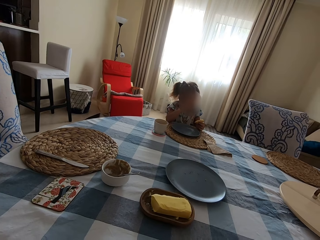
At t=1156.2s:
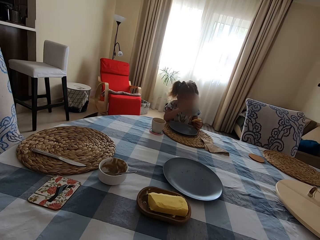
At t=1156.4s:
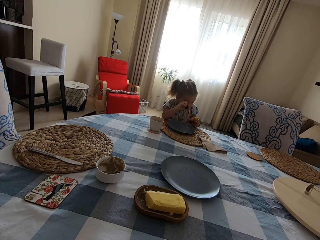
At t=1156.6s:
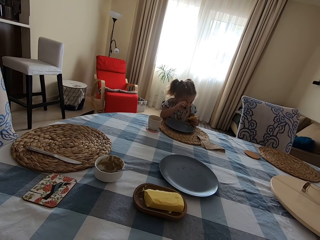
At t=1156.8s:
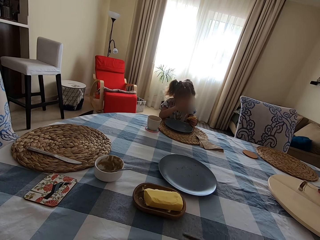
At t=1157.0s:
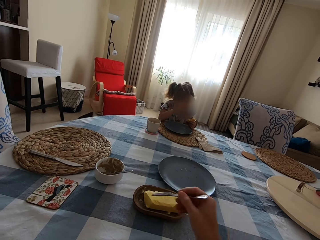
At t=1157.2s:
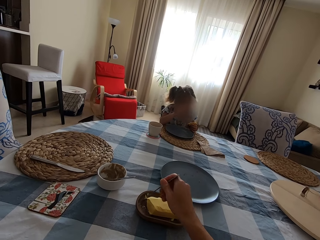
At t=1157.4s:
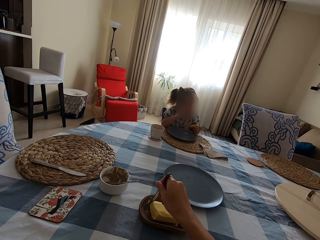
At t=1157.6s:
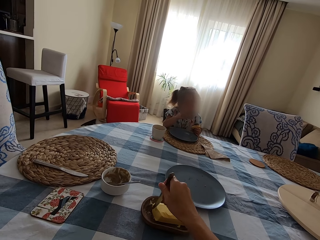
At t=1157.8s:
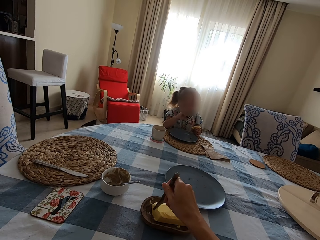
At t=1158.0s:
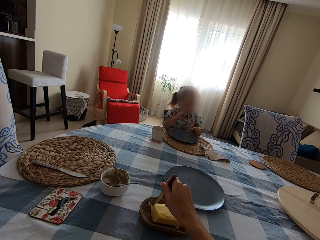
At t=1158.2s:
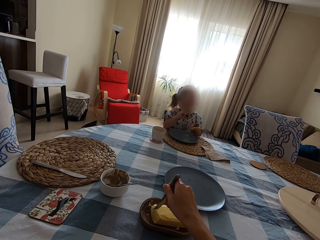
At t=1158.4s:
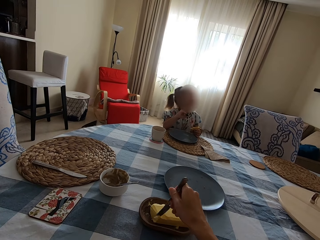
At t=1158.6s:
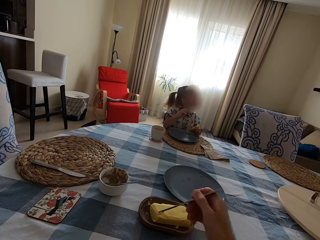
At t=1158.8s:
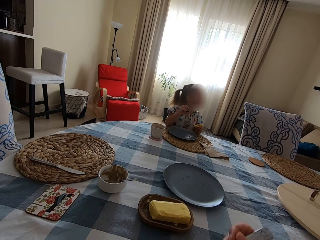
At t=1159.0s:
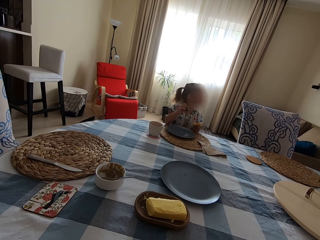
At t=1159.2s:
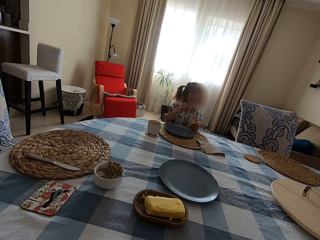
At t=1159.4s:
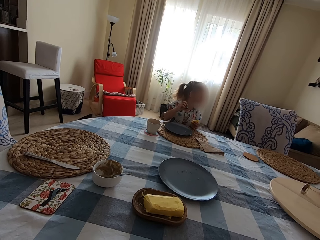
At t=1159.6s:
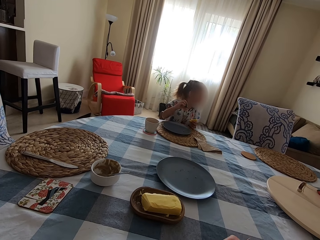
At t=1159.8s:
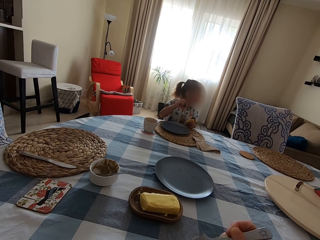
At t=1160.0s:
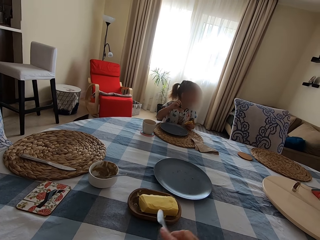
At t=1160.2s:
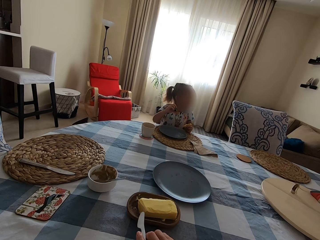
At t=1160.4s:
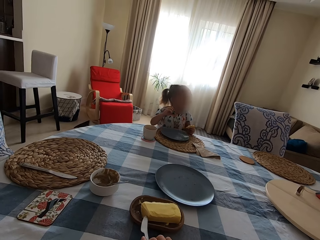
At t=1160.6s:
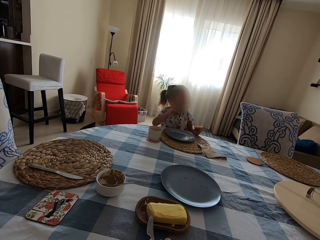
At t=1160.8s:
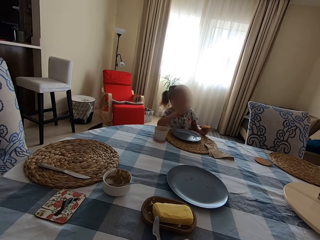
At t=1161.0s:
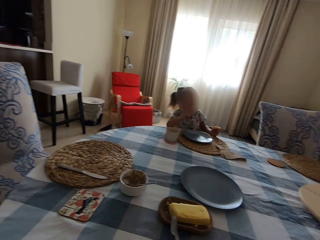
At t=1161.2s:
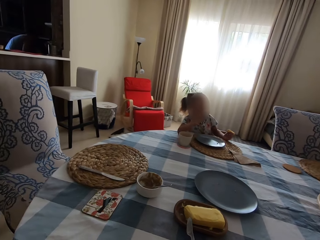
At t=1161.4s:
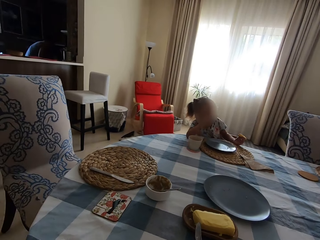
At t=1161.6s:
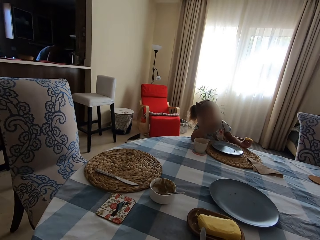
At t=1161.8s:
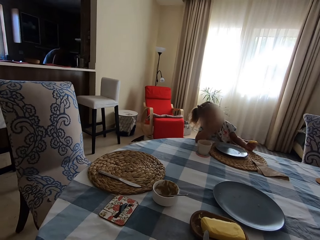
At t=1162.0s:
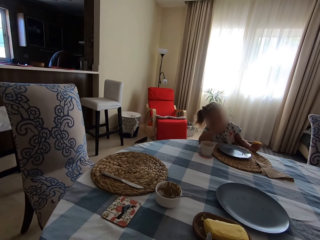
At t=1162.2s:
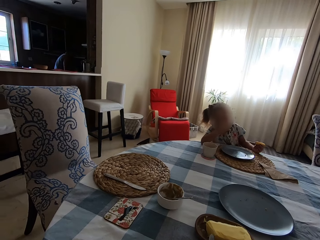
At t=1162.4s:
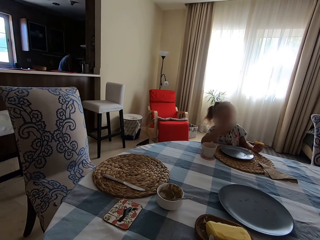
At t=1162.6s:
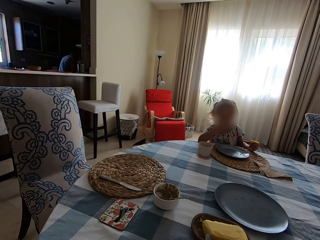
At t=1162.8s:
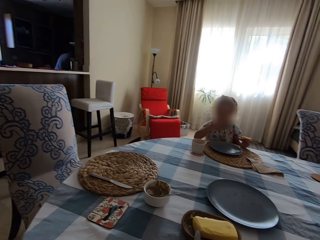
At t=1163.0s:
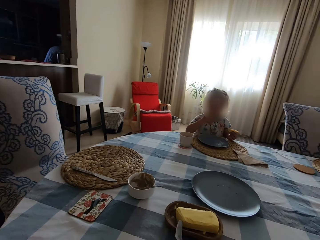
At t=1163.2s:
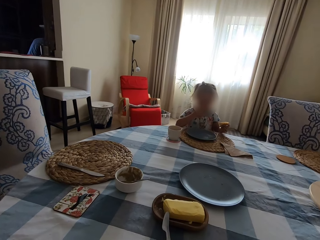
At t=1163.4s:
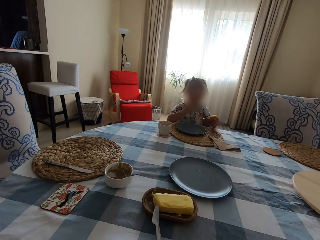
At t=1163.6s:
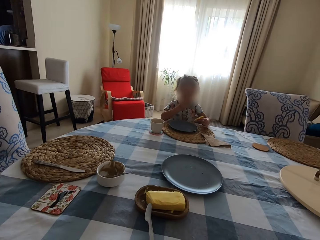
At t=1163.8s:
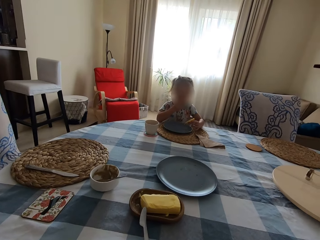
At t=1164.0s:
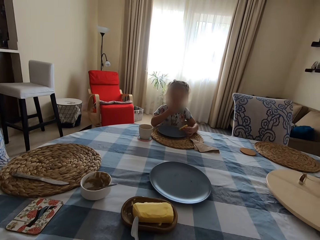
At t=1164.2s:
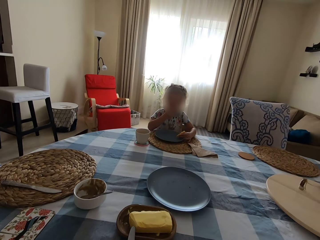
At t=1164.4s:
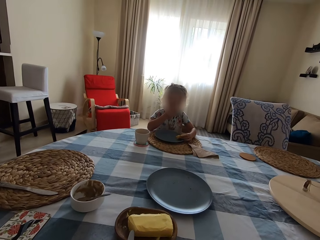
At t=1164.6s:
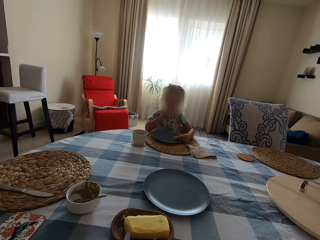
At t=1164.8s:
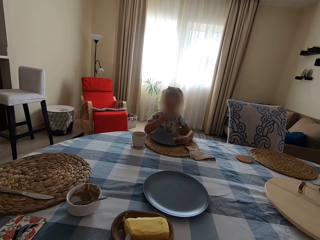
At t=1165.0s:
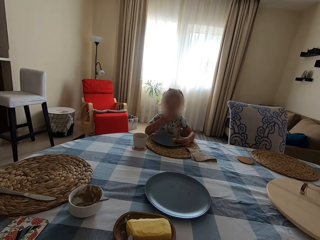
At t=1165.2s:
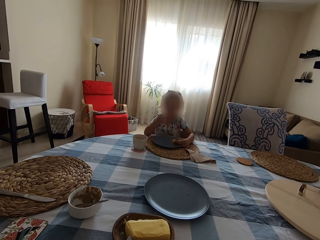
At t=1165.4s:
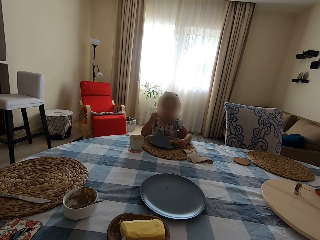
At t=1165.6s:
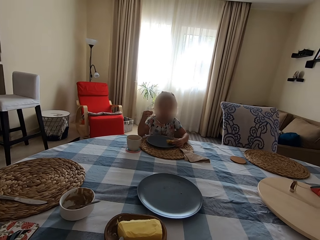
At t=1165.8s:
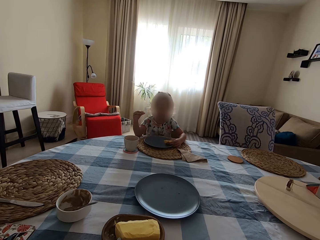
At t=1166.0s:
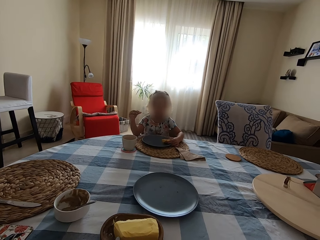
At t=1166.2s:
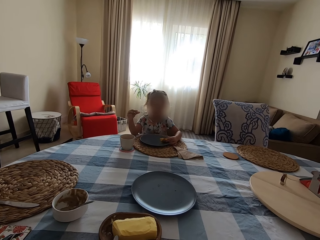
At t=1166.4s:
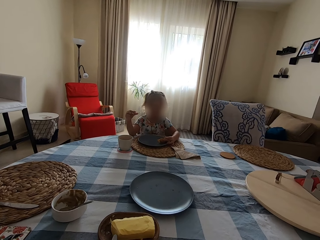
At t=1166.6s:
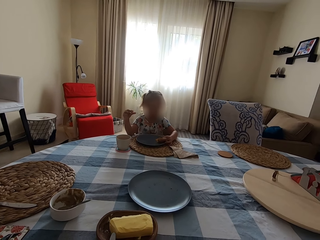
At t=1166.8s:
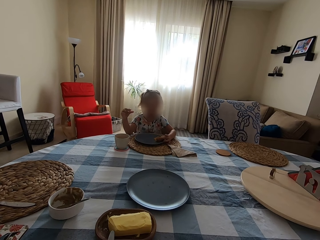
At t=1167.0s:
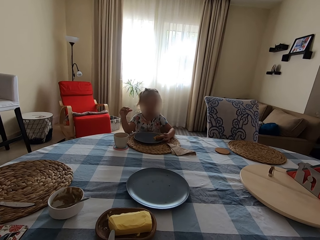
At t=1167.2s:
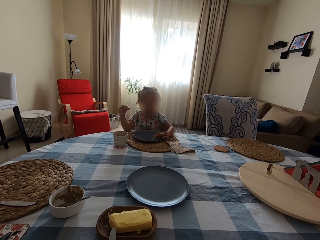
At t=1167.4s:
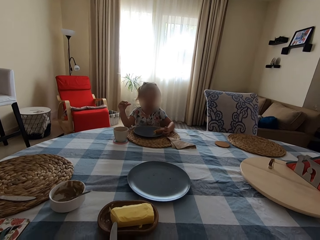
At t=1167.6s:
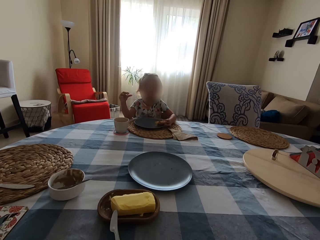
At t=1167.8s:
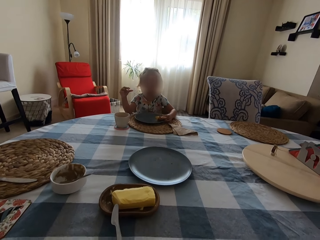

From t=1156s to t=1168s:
The camera wearer puts a knife on the table. A person walks in the kitchen. A child eats. The child eats again and puts the yorkshire pudding in the plate.

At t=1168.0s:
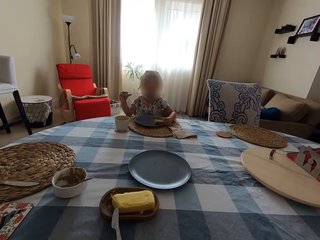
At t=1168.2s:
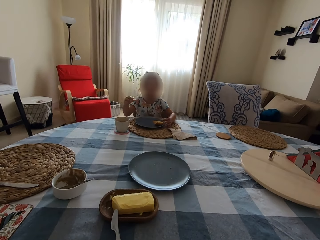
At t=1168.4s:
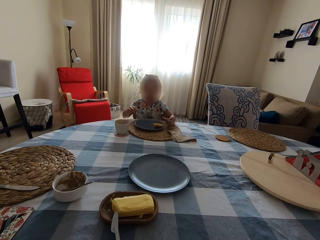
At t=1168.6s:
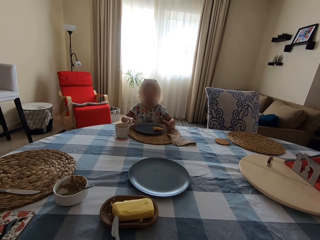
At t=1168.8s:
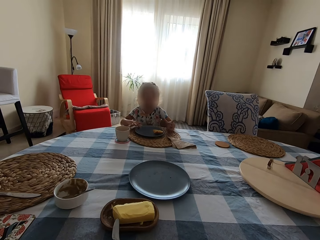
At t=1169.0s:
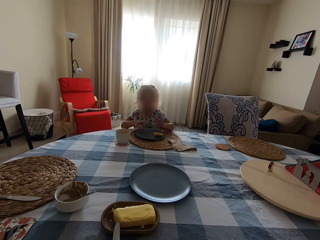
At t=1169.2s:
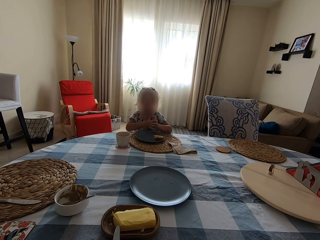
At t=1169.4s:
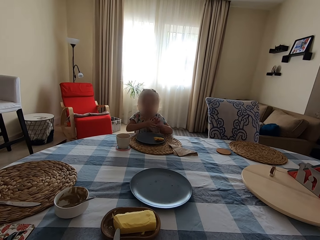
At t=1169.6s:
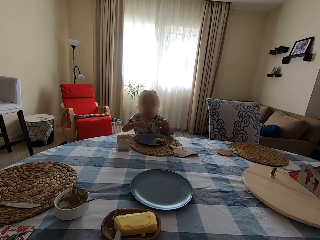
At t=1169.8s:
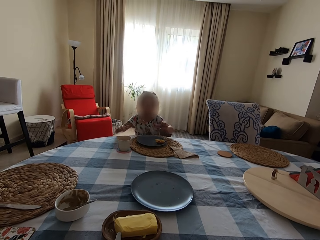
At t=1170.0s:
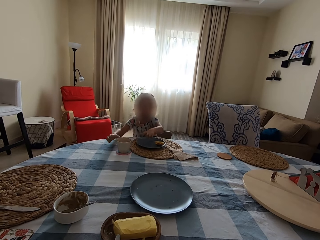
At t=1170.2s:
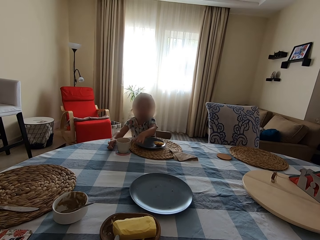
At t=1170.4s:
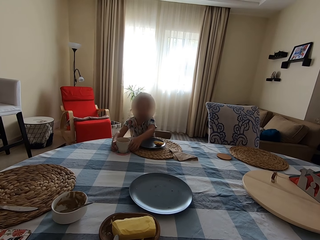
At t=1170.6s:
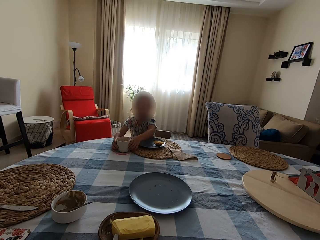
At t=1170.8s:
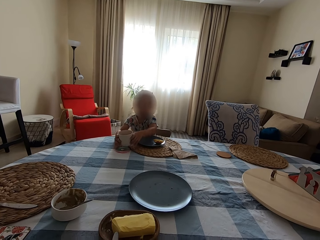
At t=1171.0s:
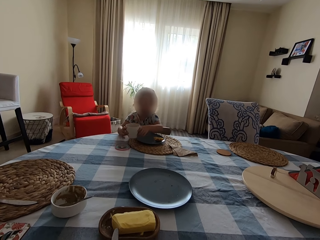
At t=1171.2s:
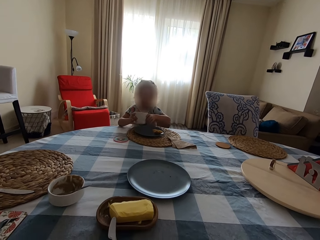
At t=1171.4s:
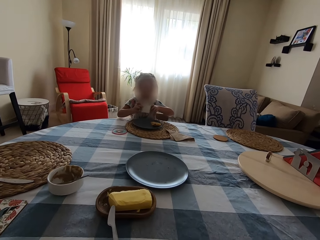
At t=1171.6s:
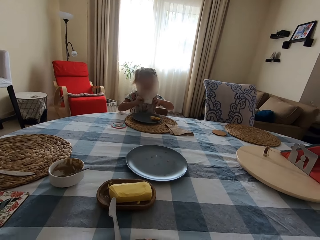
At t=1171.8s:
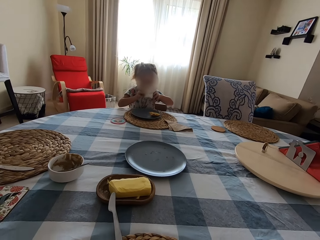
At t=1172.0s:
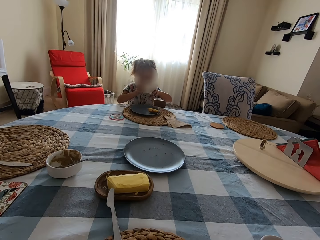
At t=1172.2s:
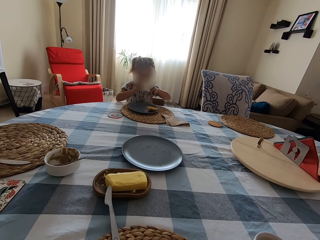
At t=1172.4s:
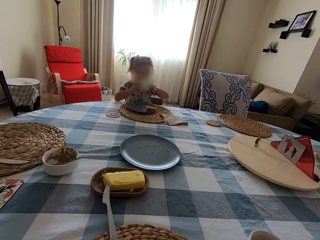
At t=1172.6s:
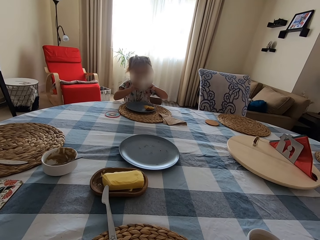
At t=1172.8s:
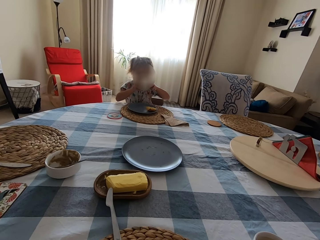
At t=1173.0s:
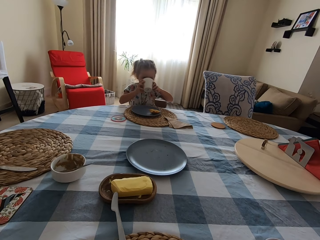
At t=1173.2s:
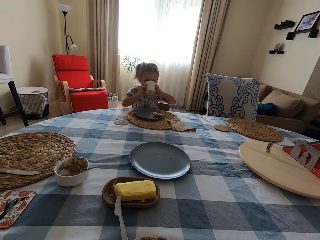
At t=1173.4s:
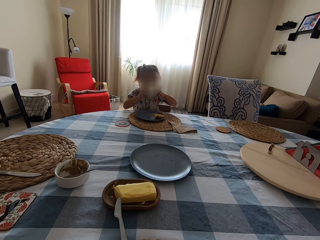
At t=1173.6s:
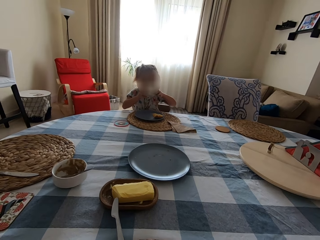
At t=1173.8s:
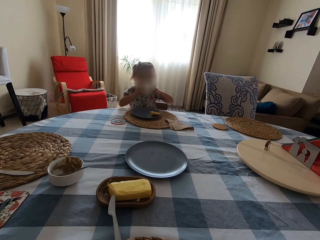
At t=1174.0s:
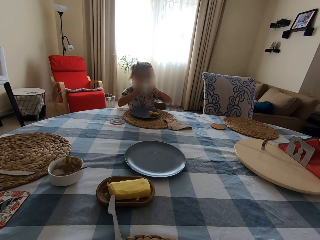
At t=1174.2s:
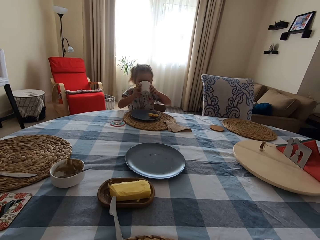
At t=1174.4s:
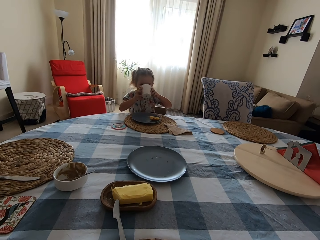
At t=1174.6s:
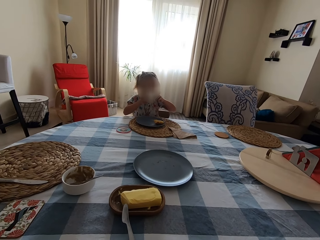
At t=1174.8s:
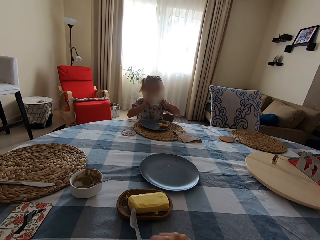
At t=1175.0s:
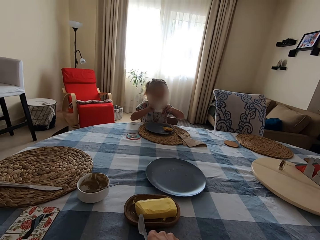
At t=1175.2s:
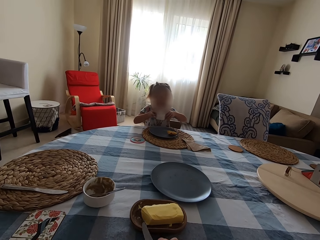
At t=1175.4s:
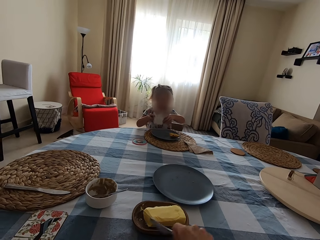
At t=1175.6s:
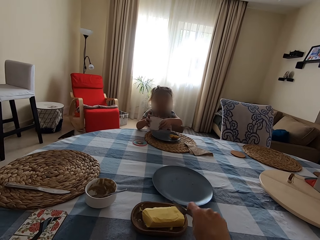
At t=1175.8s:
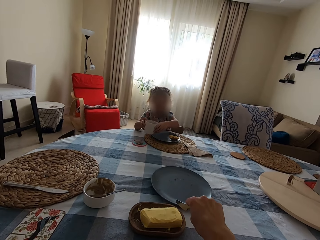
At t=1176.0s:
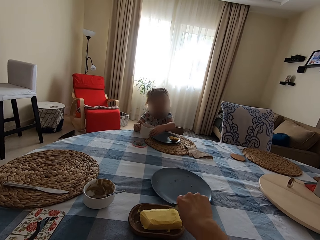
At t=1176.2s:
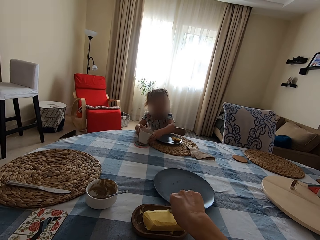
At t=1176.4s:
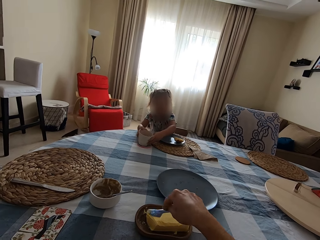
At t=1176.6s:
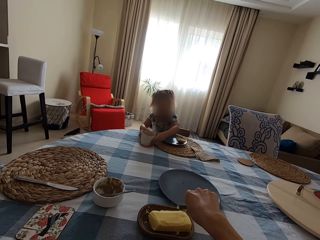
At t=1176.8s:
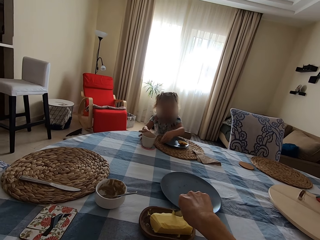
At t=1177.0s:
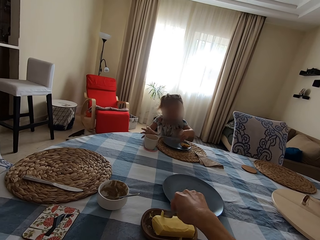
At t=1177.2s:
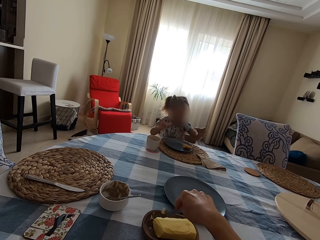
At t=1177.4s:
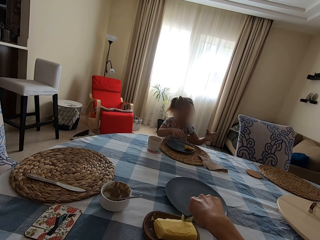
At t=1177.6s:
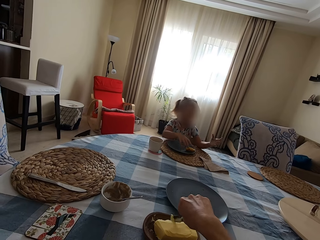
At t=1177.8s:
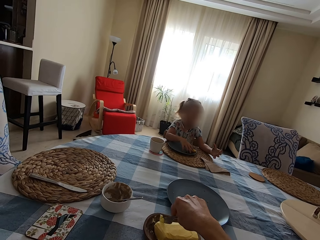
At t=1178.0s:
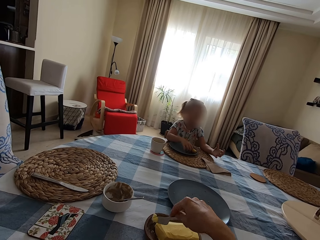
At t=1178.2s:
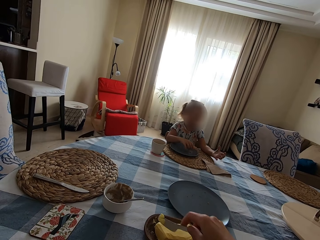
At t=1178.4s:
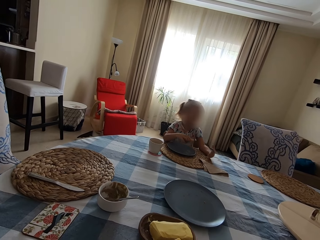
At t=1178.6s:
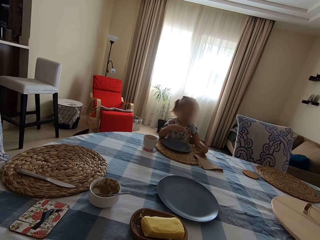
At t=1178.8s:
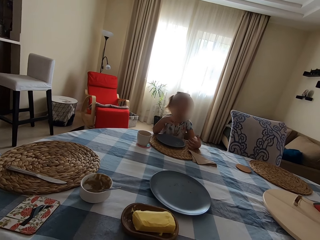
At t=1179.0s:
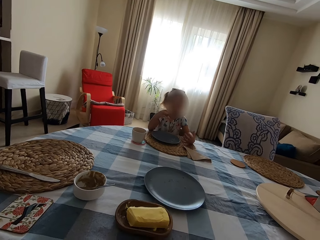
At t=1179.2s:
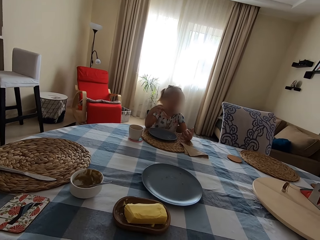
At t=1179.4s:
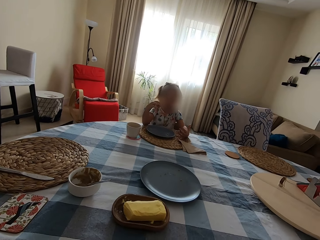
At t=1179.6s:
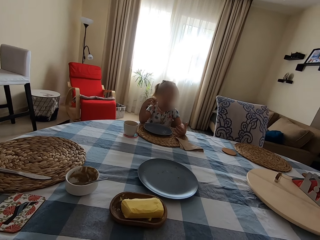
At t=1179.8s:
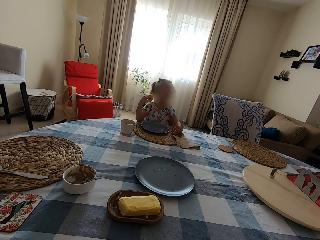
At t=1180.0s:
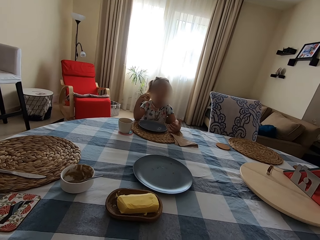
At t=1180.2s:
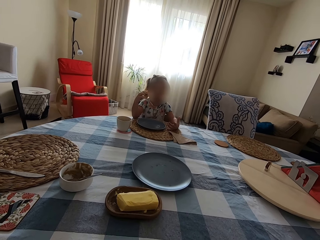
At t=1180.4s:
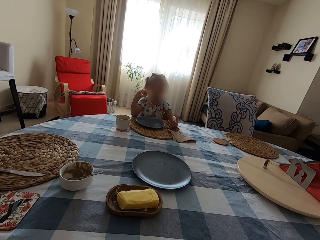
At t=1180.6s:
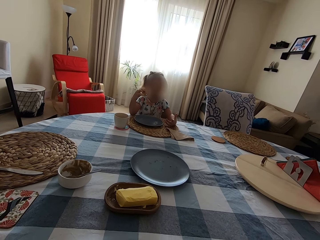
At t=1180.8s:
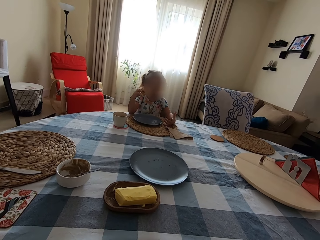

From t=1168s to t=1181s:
A child rubs her fingers, picks up a cup of coffee on the table and drinks the coffee. The camera wearer picks up the knife on the table. They slice the cheese and scoop the butter. The child puts the cup of coffee on the table. The camera wearer scoops the butter. The child picks up the yorkshire pudding or baked dough in the plate and eats the baked dough.
